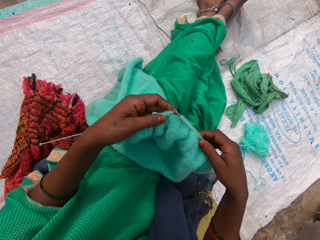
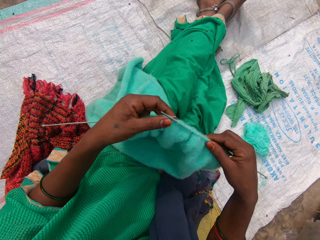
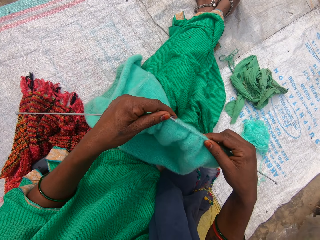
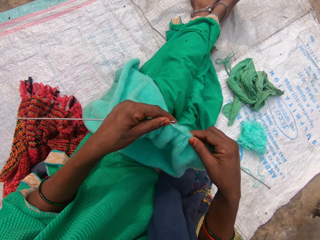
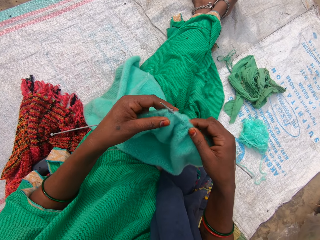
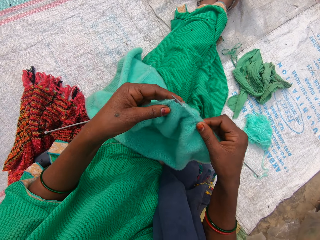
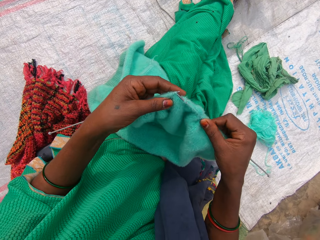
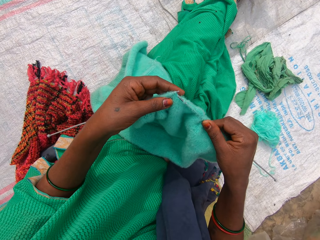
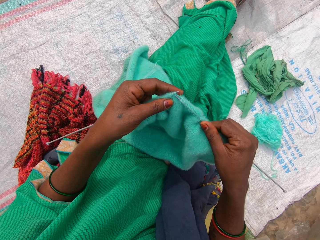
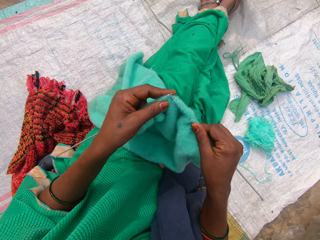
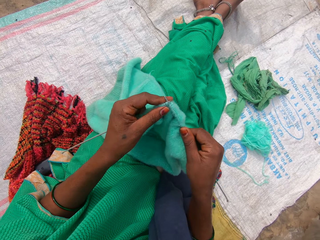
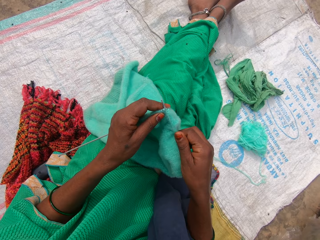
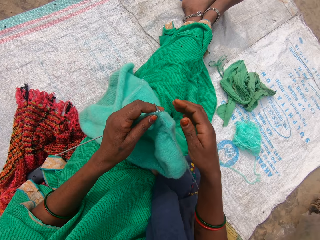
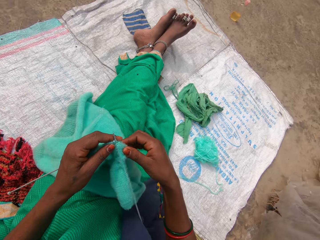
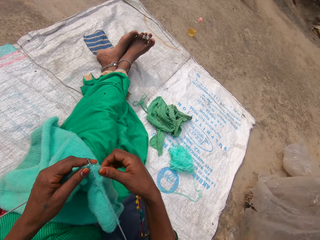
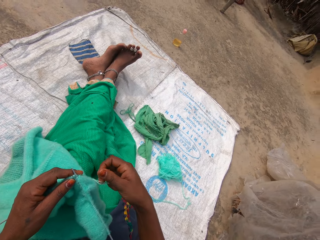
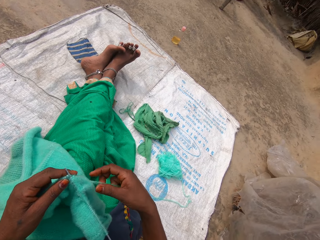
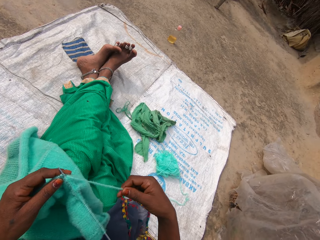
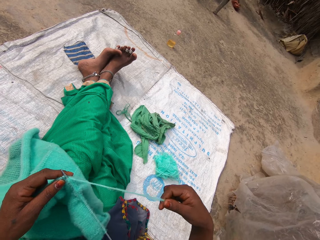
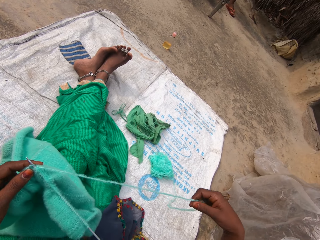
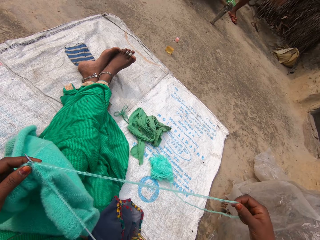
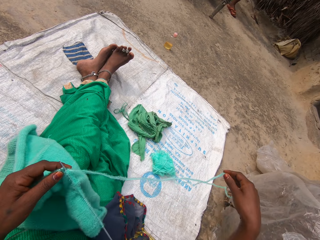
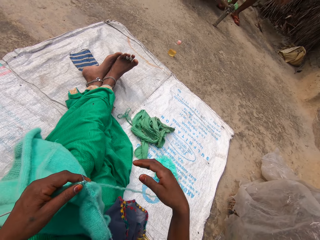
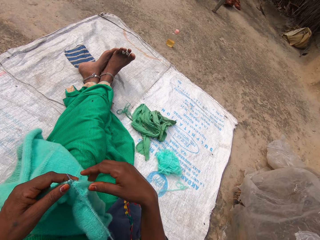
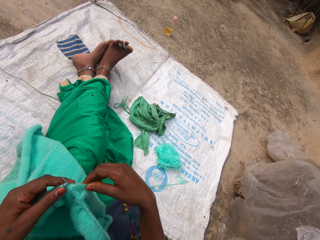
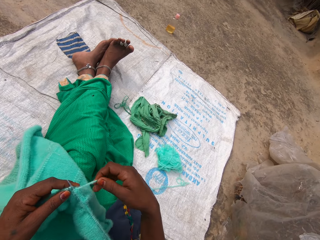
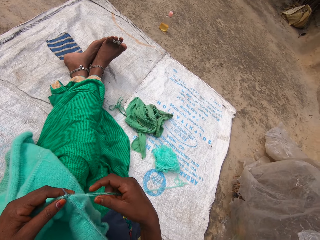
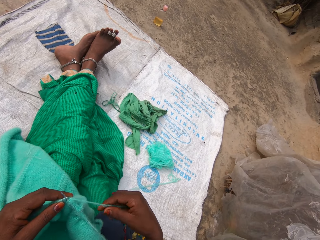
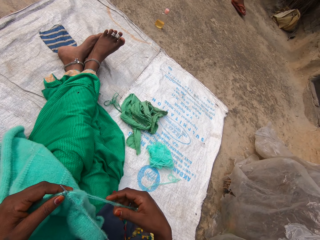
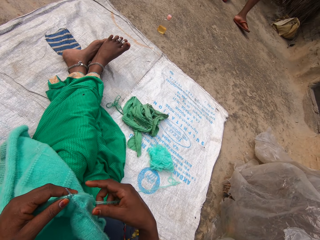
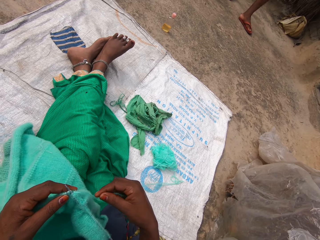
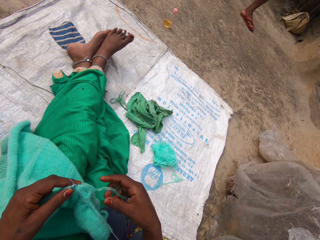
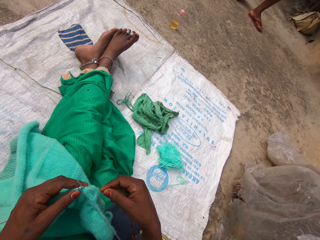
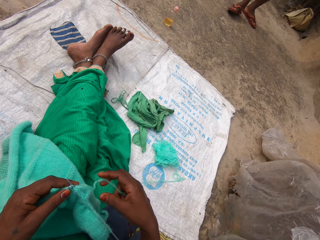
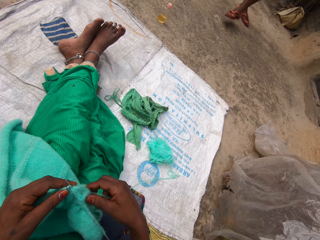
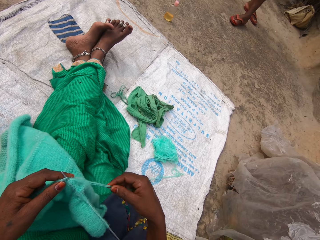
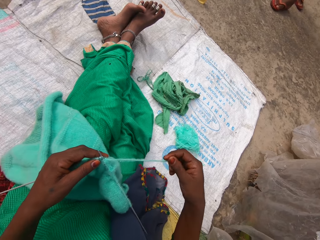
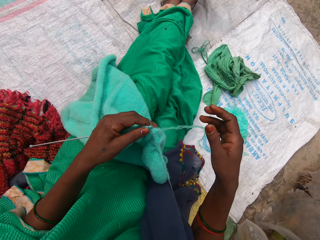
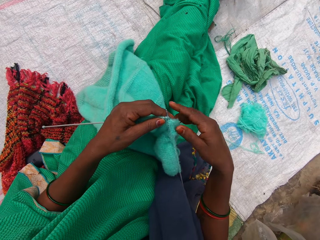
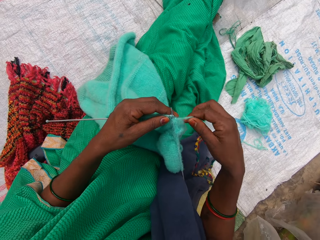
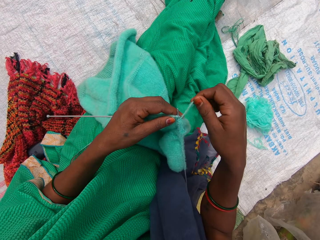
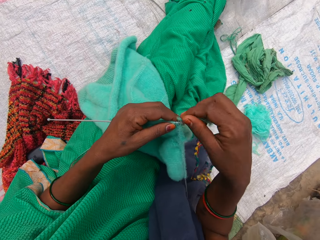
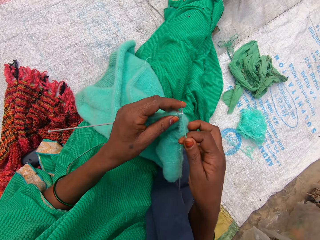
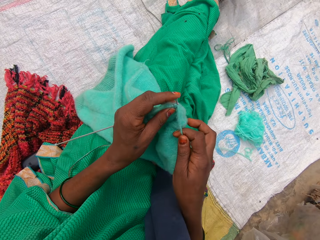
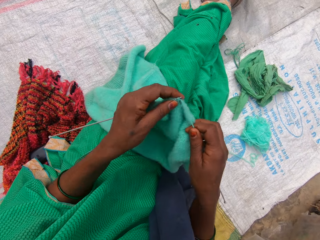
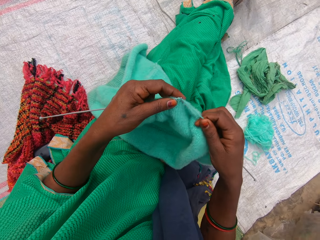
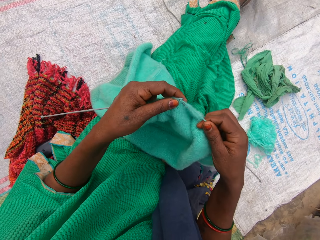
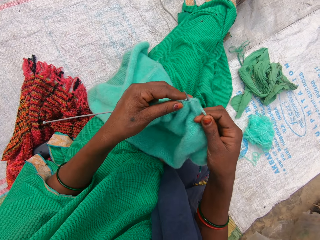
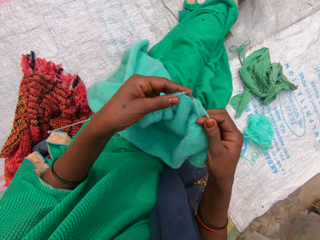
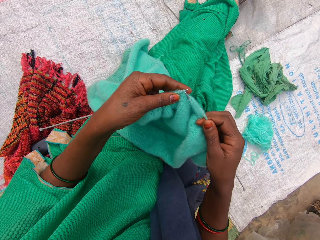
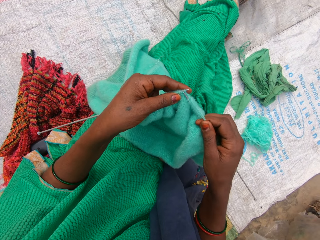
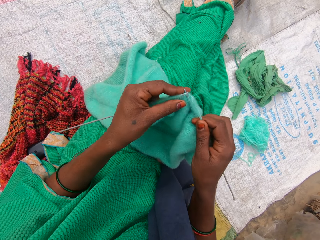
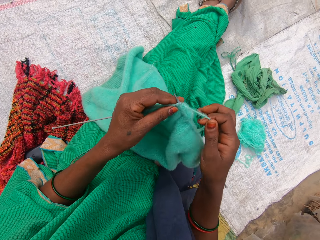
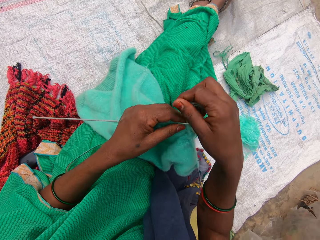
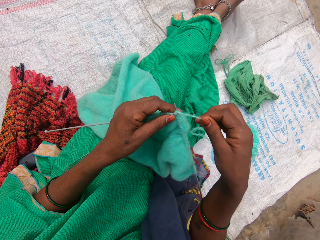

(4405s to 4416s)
The camera wearer holds the addi double ended crochet hooks. She knits the yarn with both hands. She pulls the yarn with her right hand. She adjusts the knitting thread. A lady walks towards the sack. The camera wearer rolls a knitting thread on the addi double ended crochet hooks. She knits the yarn with both hands.

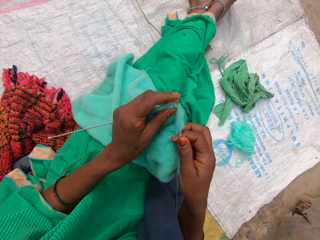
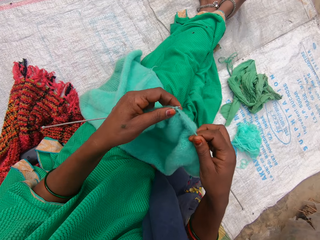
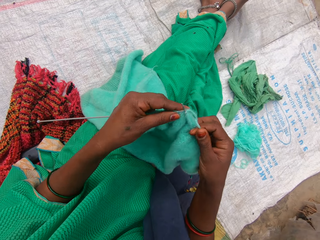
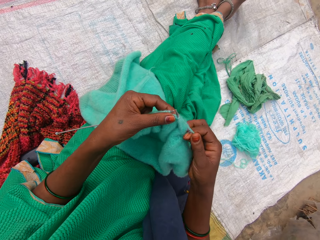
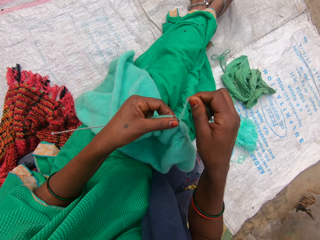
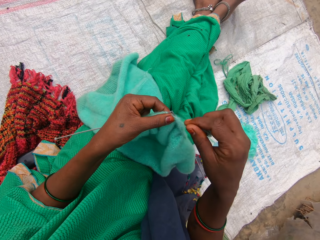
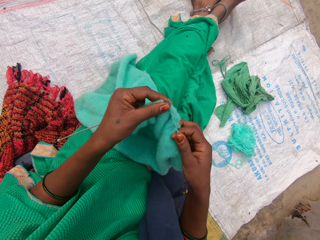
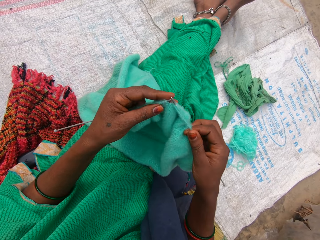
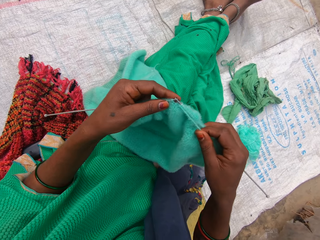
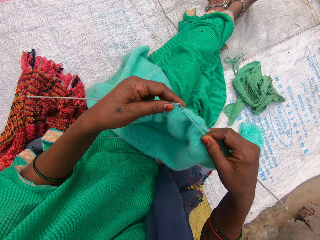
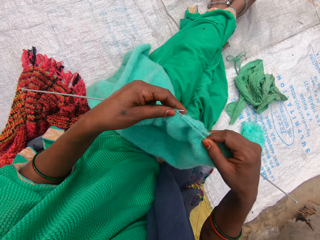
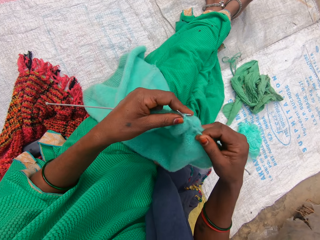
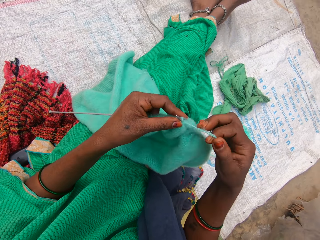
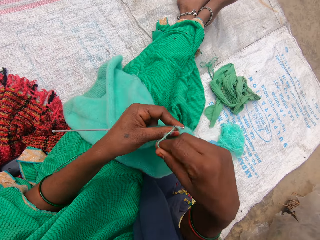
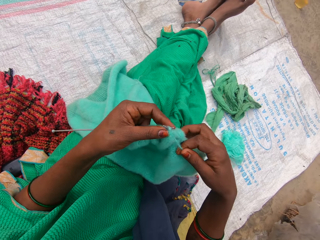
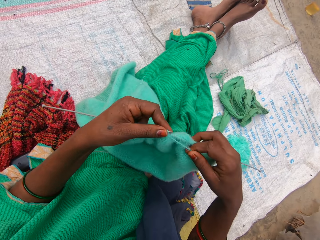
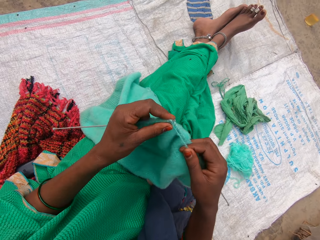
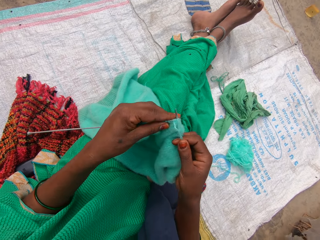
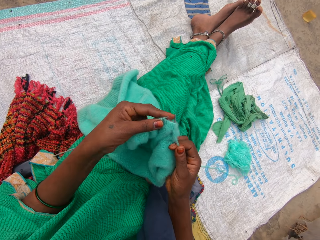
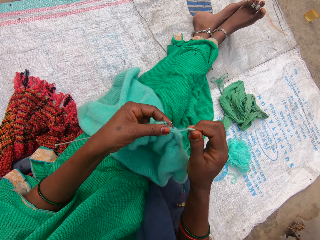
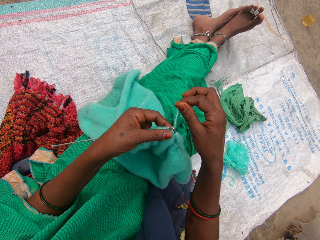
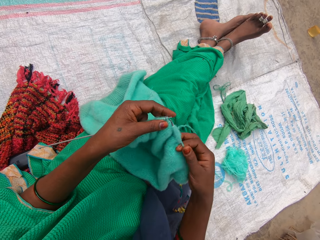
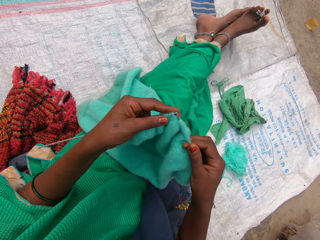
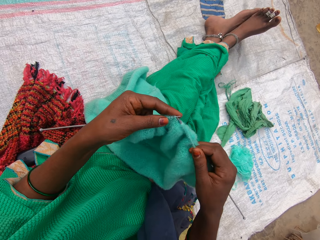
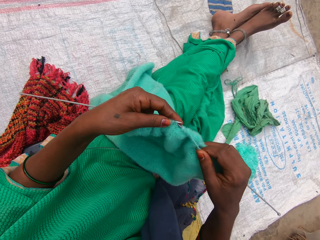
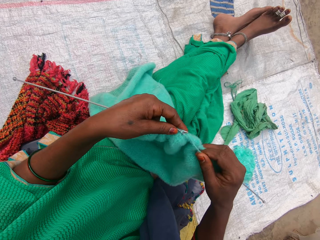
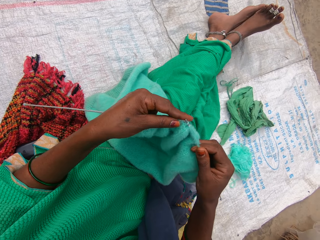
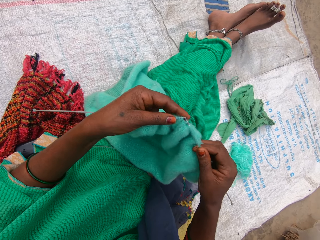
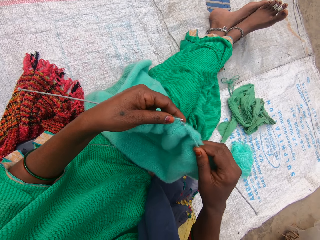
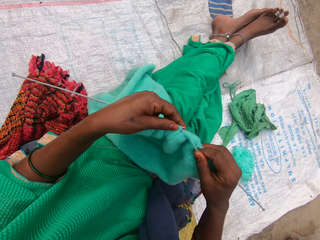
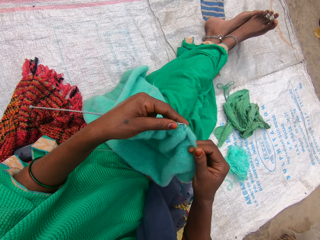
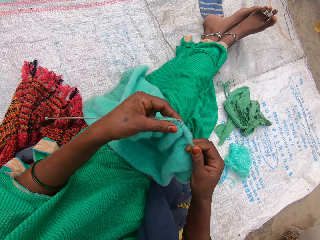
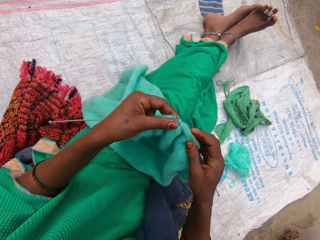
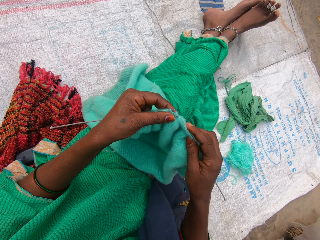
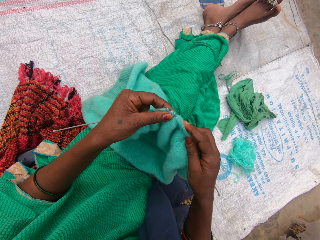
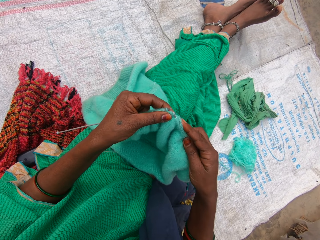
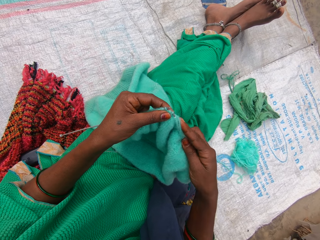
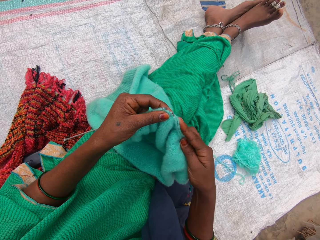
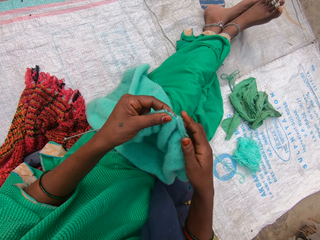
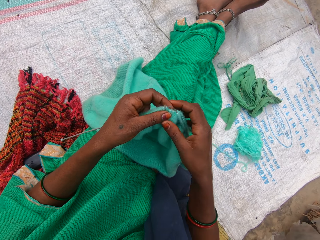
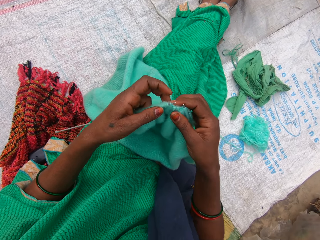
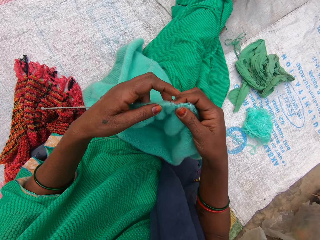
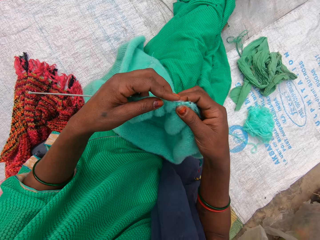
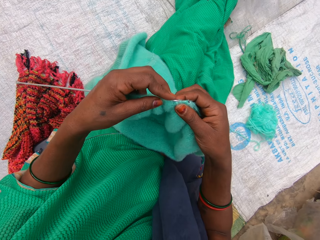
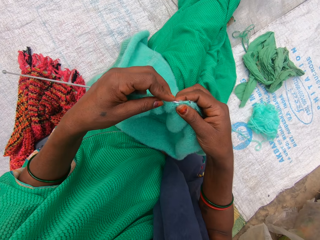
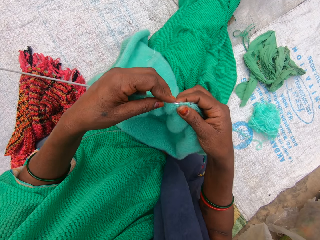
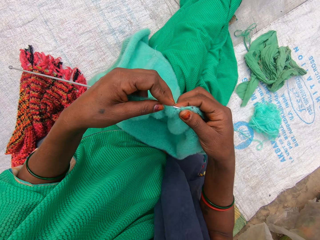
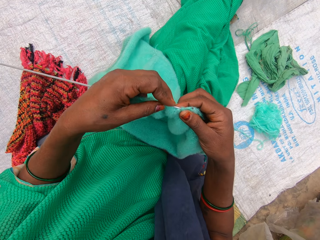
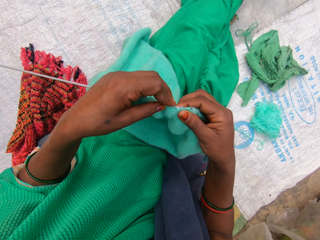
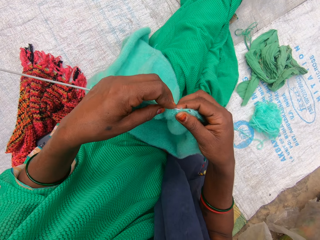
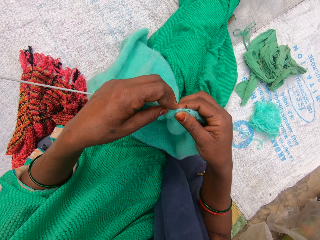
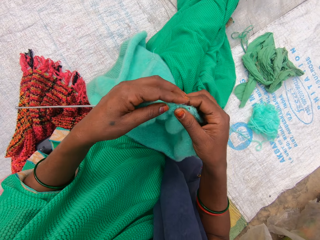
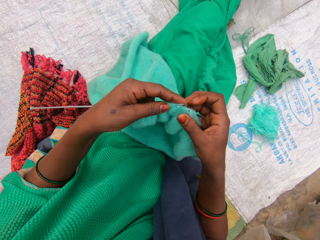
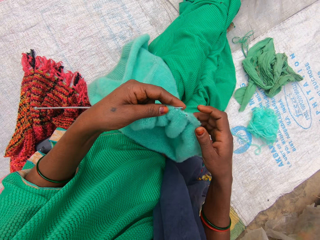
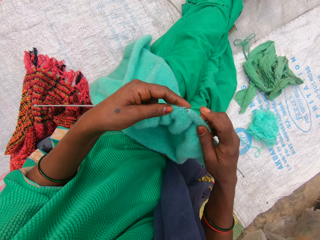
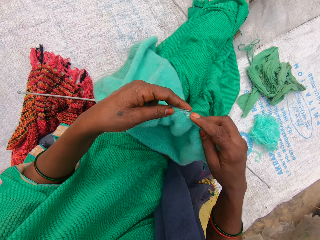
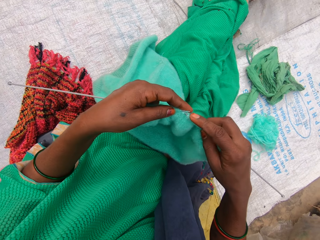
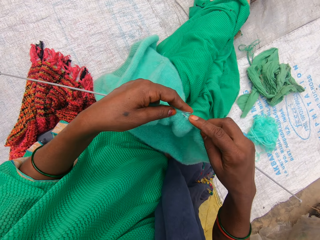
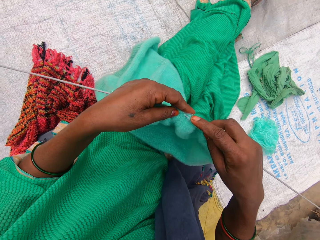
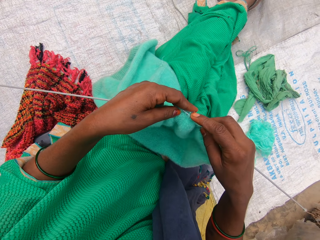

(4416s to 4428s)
The camera wearer rolls a knitting thread on the addi double ended crochet hooks. They knit the fabric. They roll a knitting thread on the addi double ended crochet hooks. They hold the addi double ended crochet hooks. They roll a knitting thread on the addi double ended crochet hooks. They hook a thread with an addi double ended crochet hook. They hold the addi double ended crochet hooks. They hook the thread with the addi double ended crochet hook.
